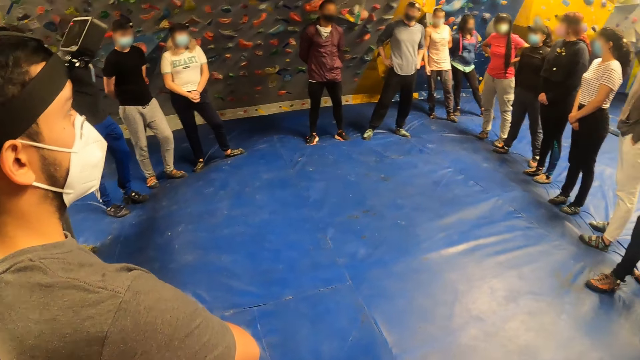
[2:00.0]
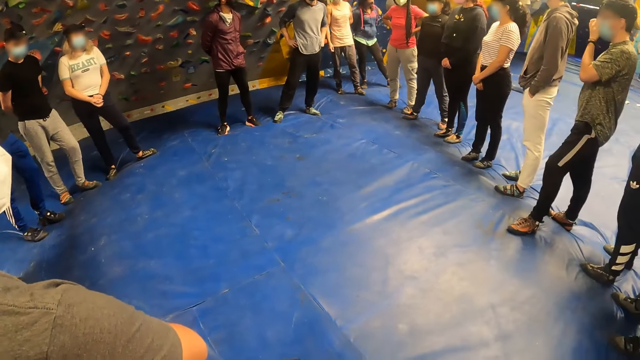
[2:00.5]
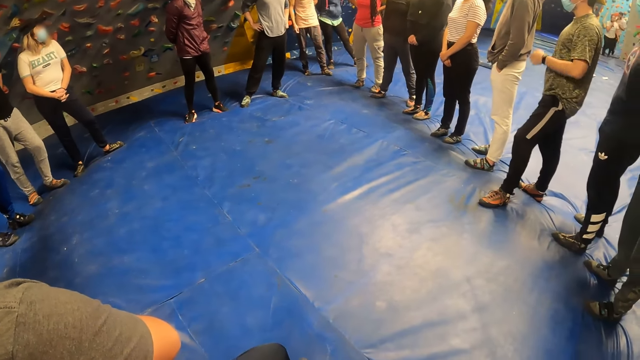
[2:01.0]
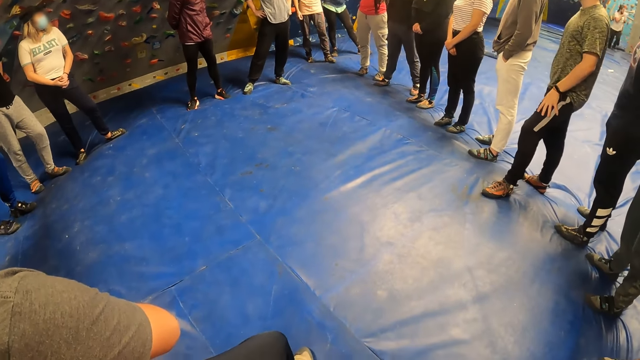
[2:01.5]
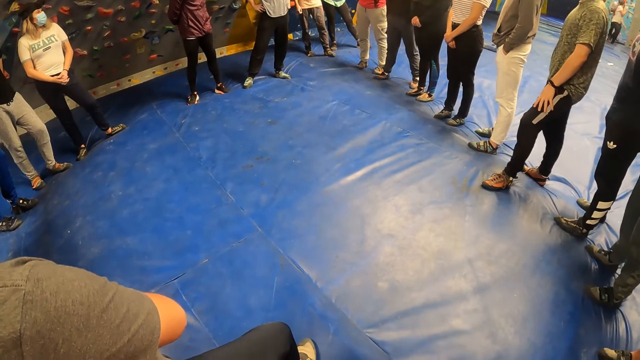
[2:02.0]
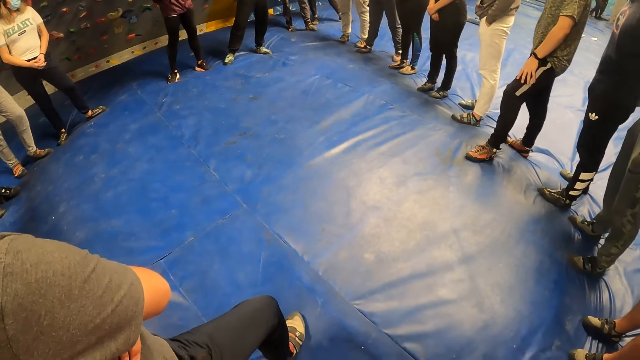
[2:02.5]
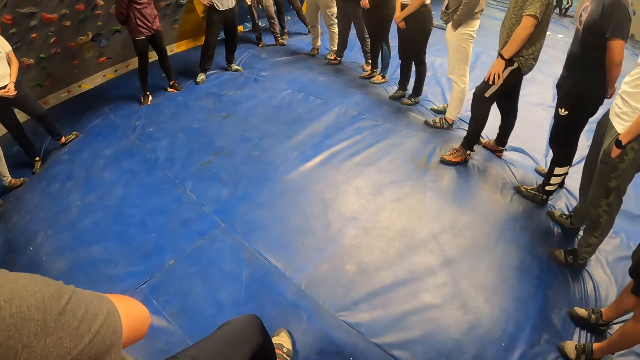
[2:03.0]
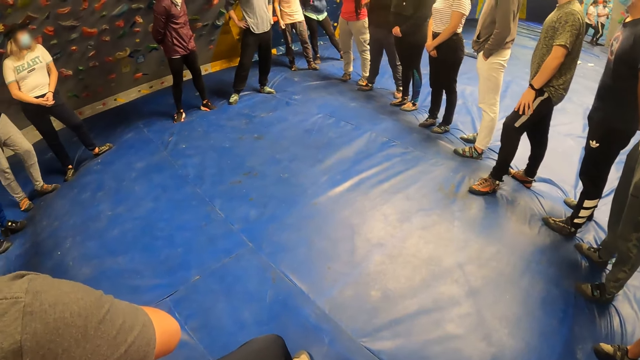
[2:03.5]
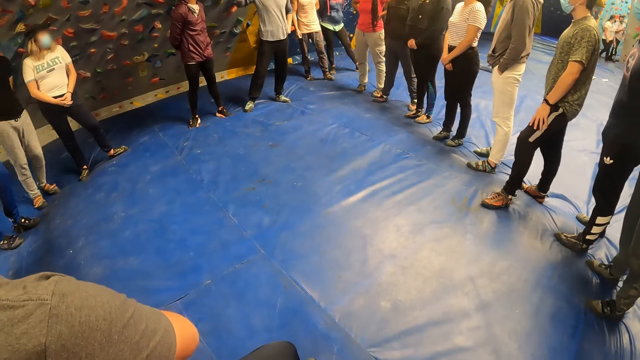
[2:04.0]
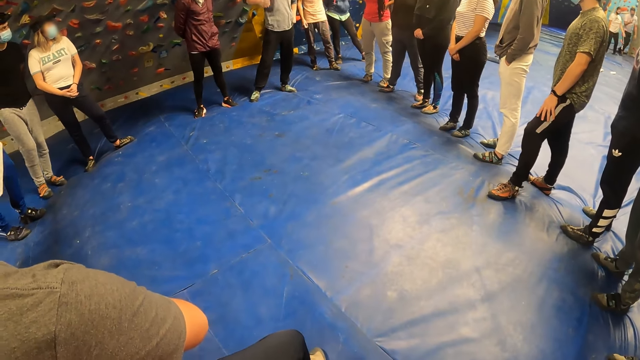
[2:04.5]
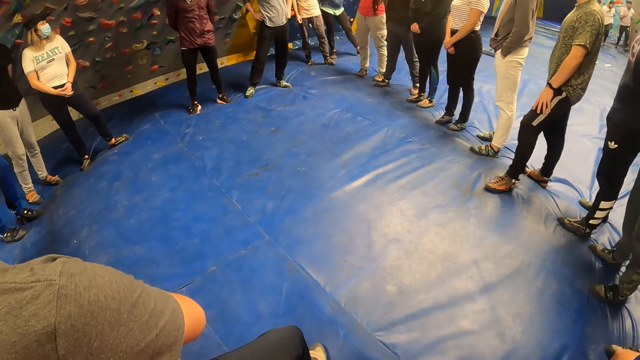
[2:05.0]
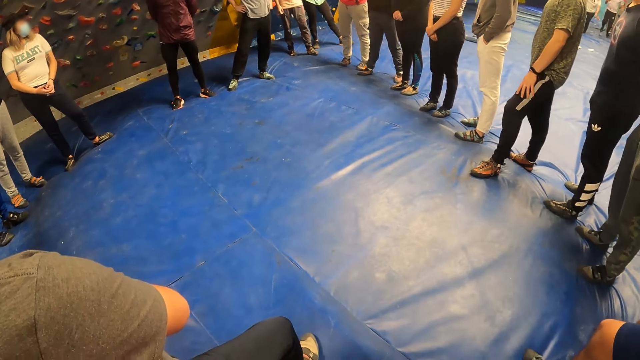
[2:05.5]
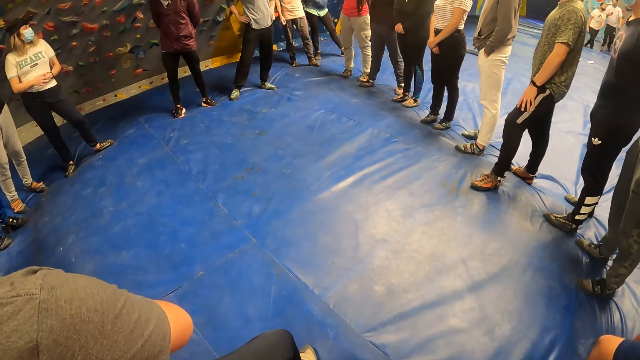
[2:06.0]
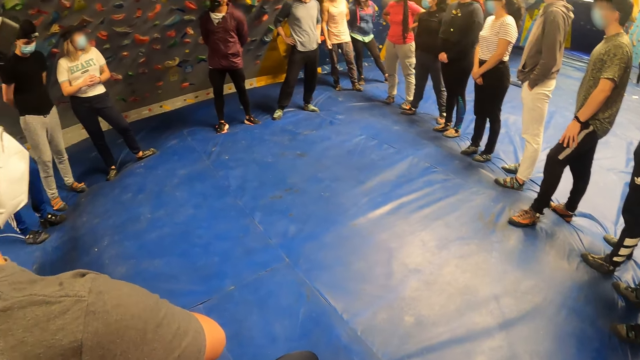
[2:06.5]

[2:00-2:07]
The man places his left hand on his left leg.

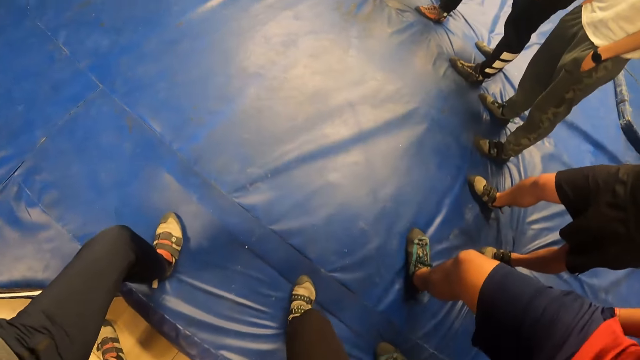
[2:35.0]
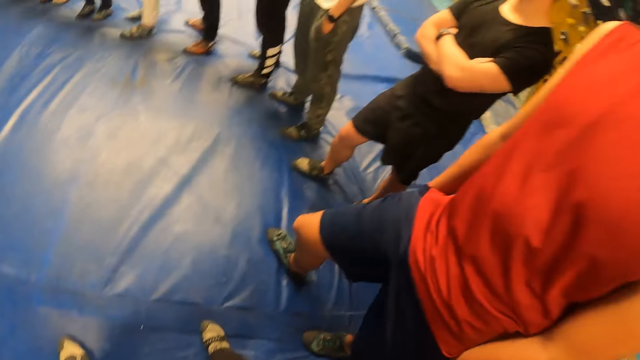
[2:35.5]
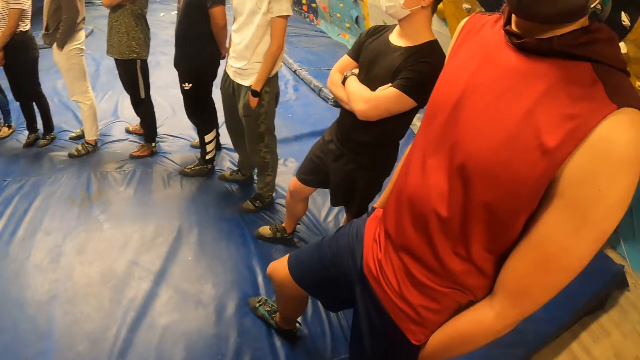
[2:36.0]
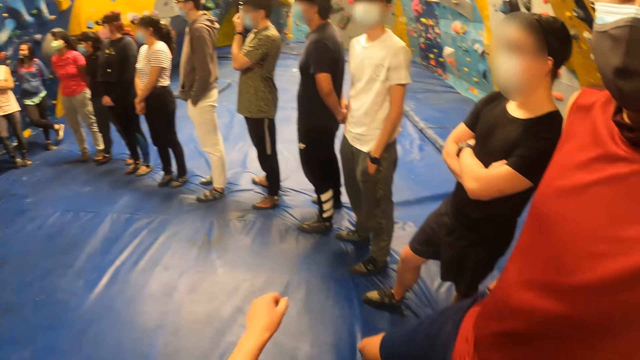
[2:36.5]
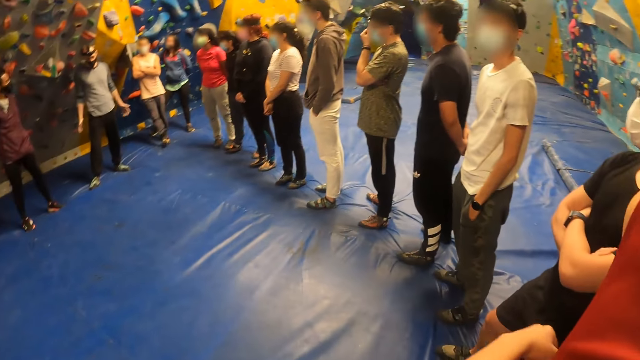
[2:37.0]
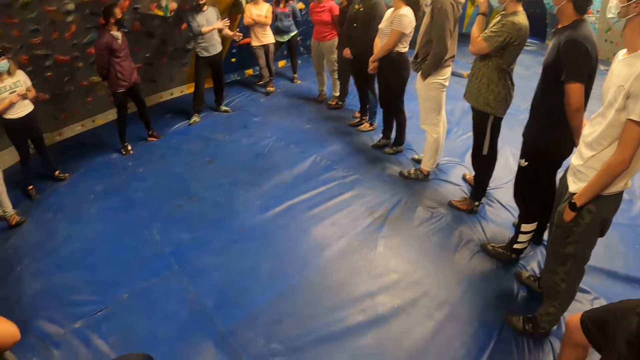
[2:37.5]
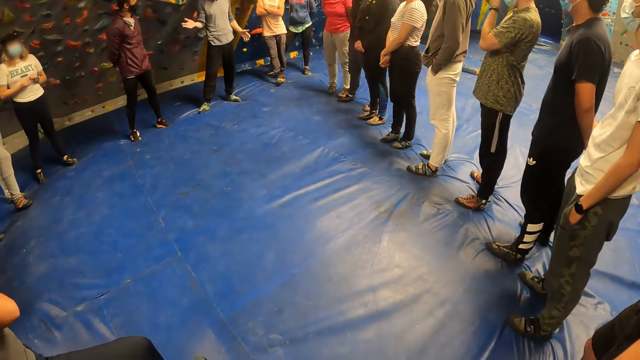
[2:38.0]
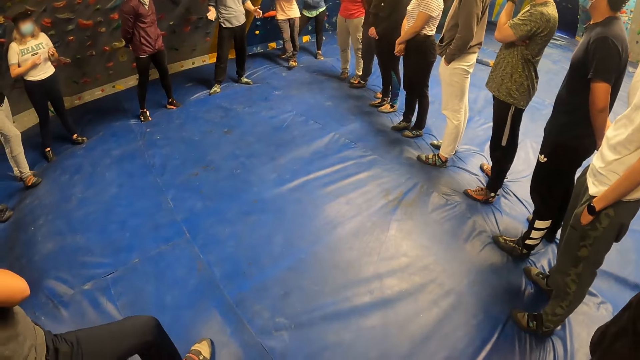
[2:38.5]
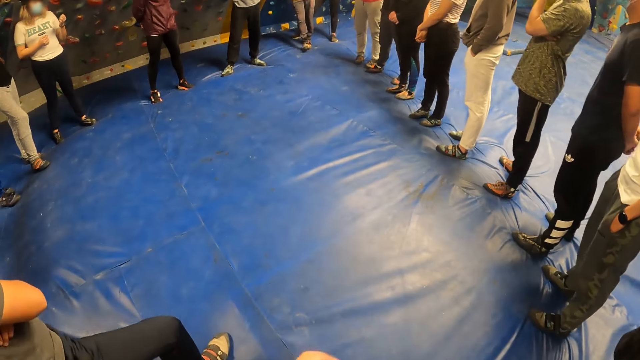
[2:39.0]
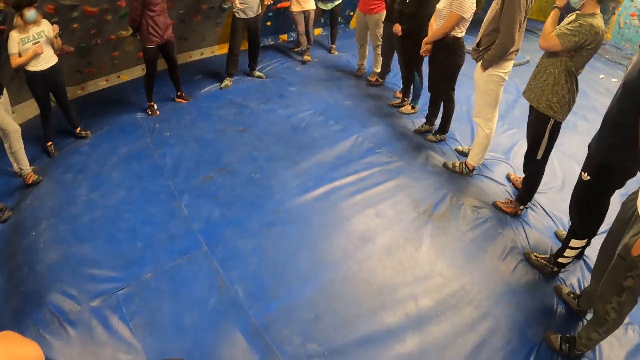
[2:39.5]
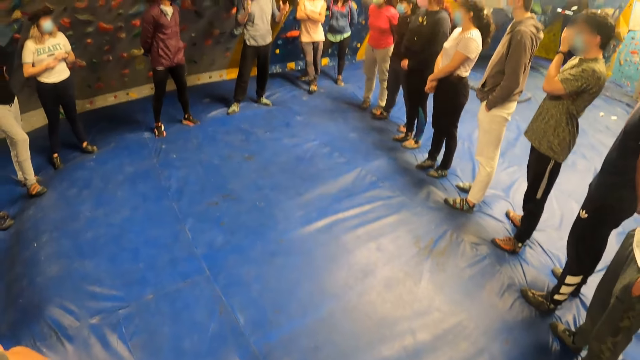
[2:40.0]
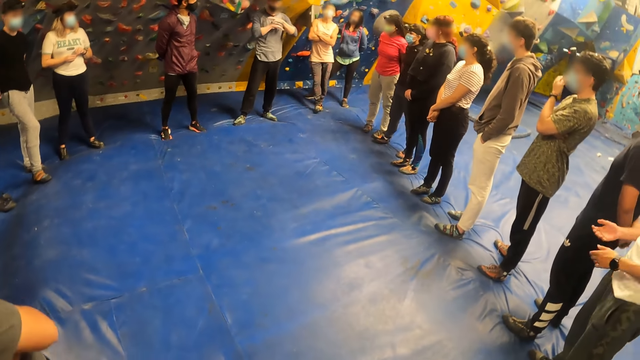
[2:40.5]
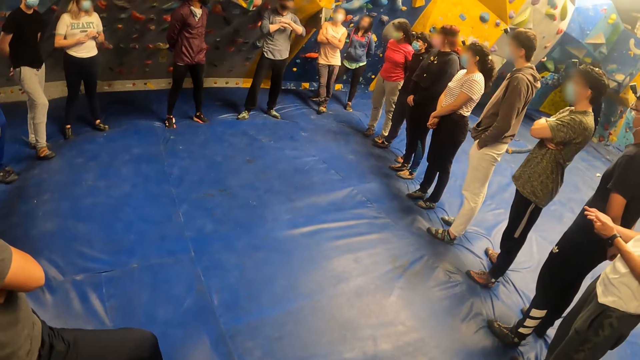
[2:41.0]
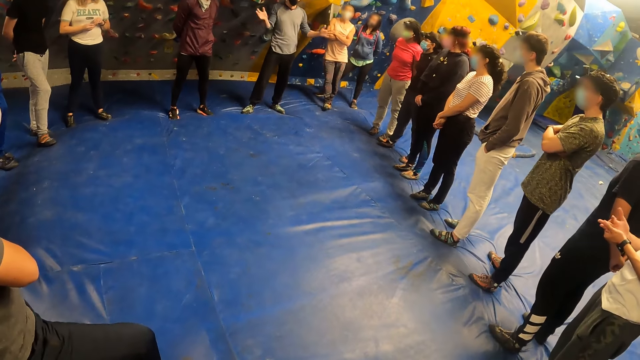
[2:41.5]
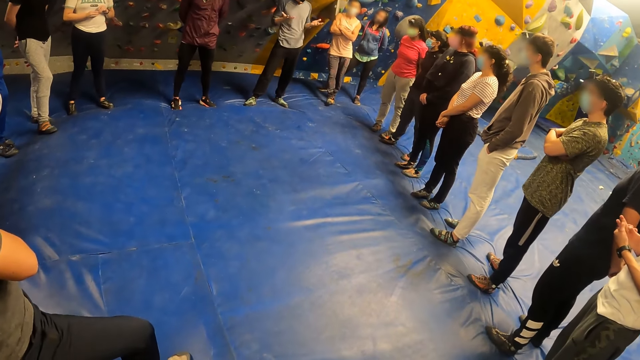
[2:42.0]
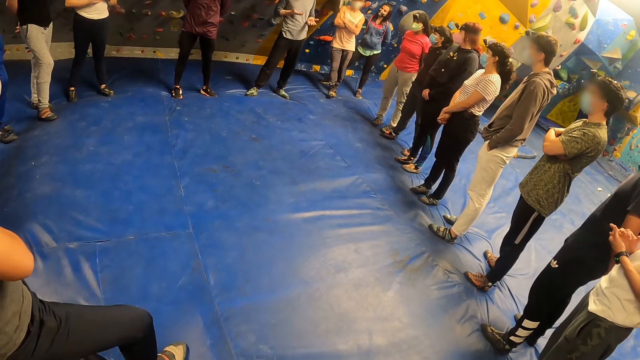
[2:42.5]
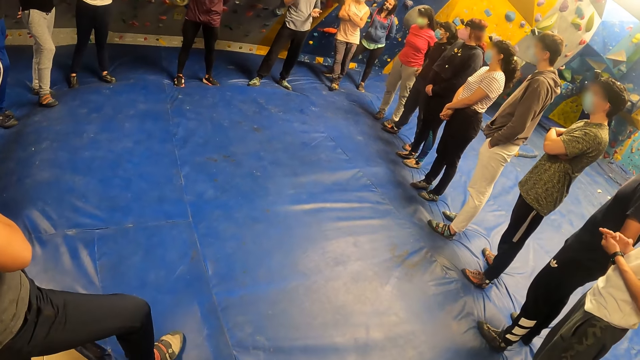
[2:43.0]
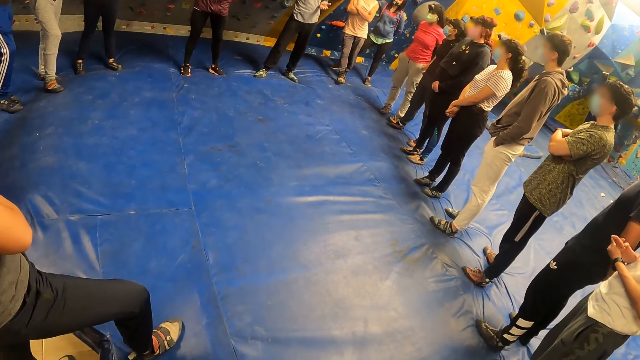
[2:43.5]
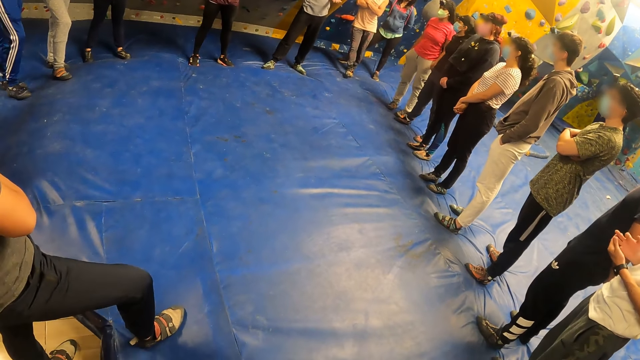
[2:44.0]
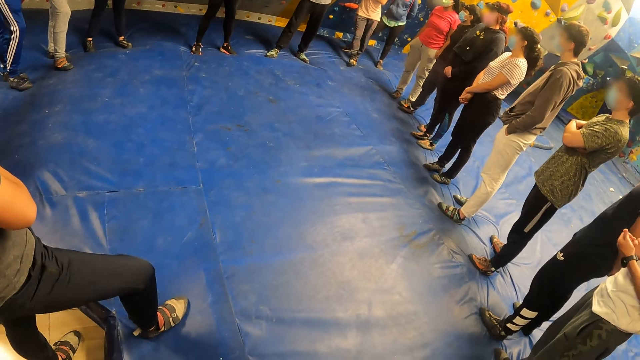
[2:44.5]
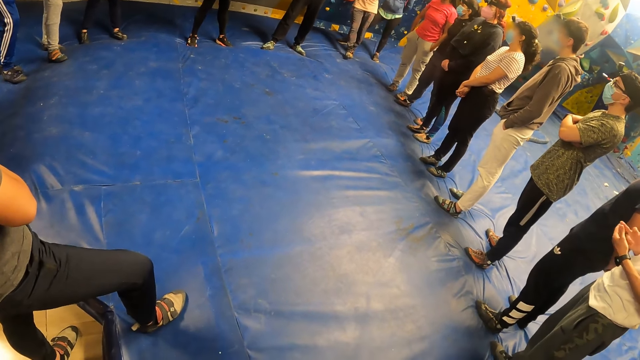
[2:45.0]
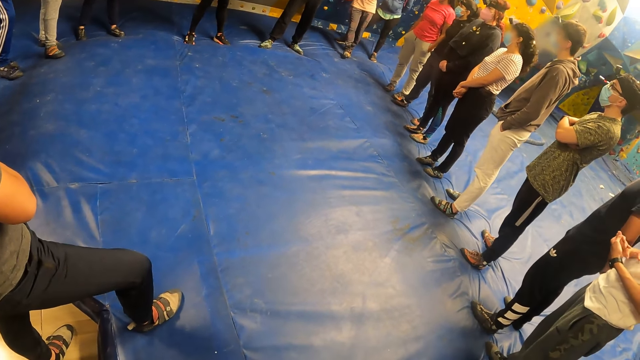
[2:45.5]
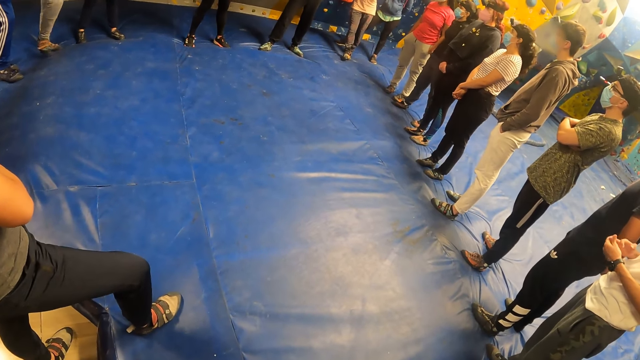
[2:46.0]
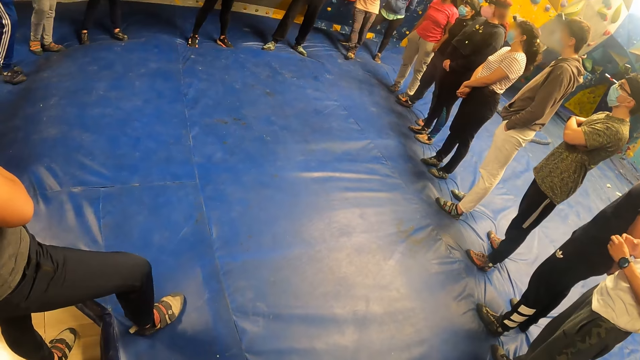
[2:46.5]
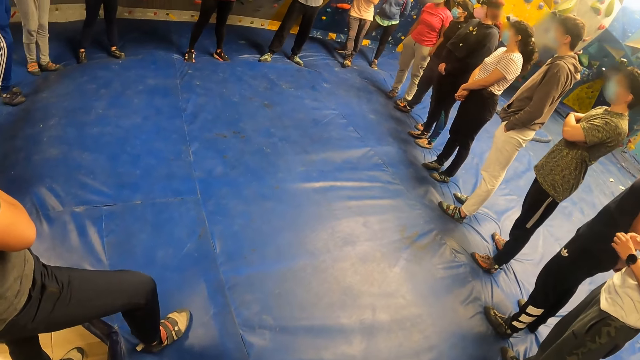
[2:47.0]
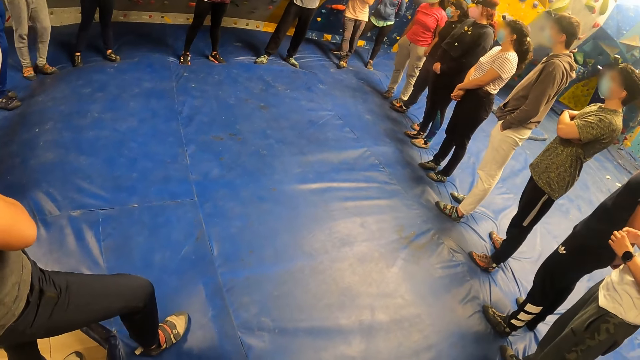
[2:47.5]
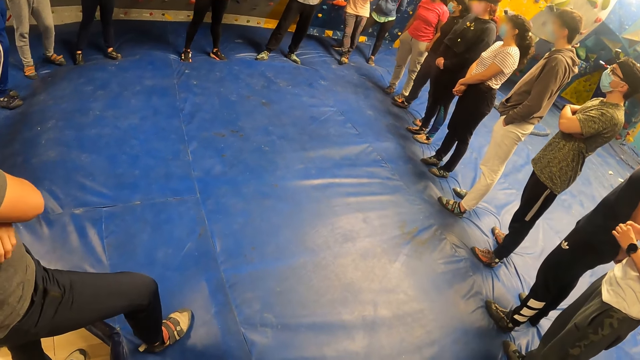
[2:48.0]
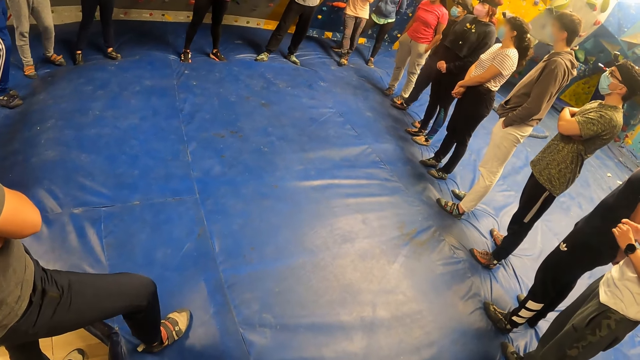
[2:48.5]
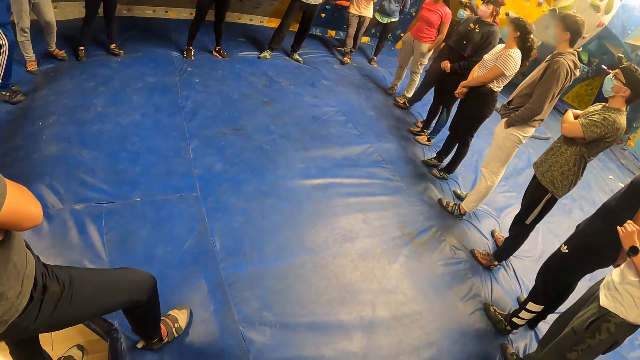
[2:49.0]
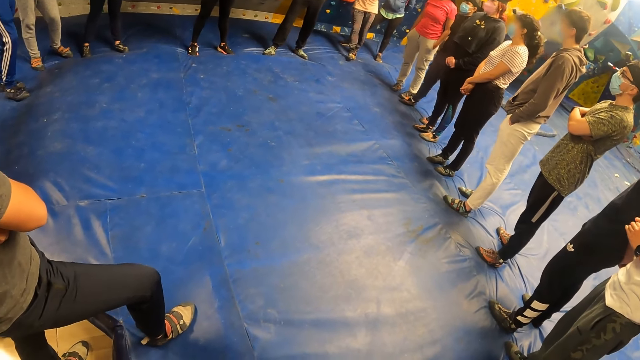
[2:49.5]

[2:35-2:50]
The camera wearer stretches their left hand. They touch a man's right hand with their left hand.
